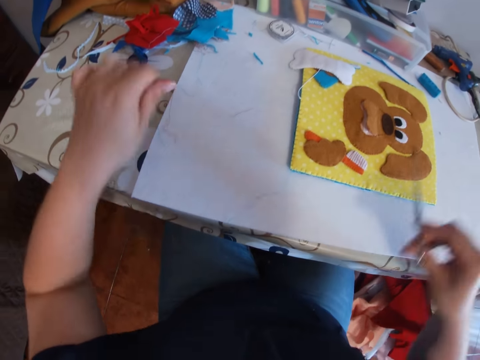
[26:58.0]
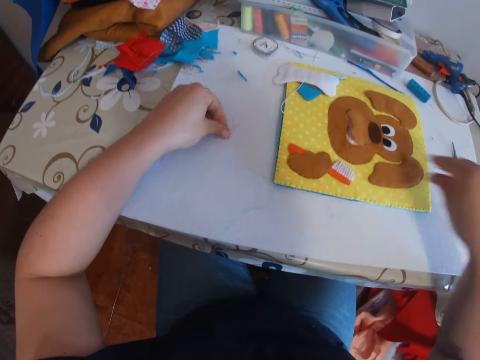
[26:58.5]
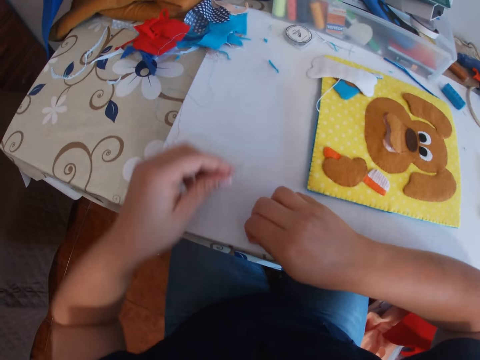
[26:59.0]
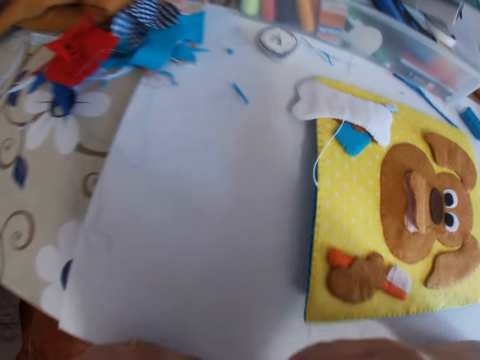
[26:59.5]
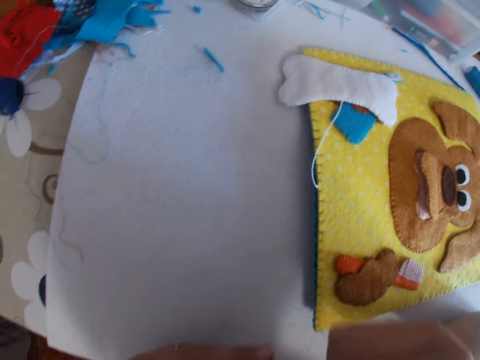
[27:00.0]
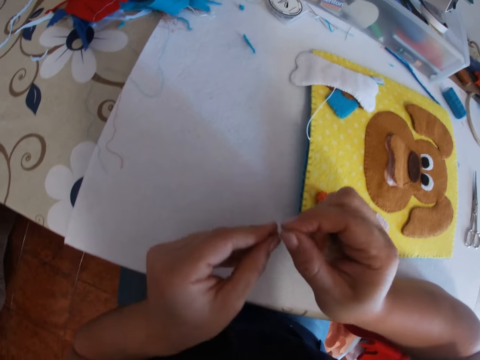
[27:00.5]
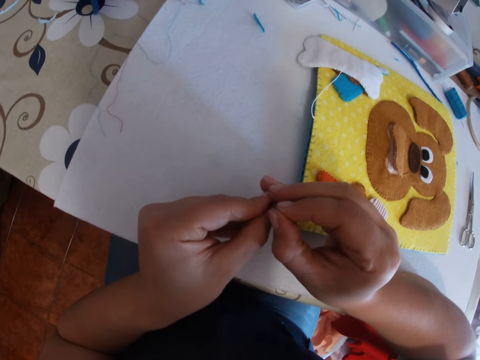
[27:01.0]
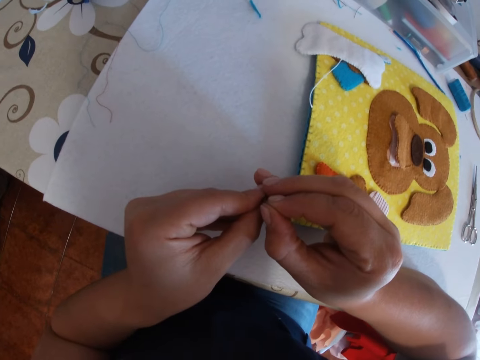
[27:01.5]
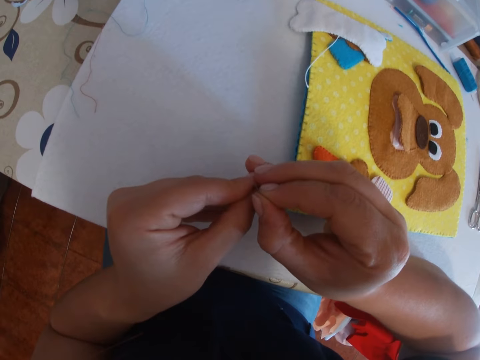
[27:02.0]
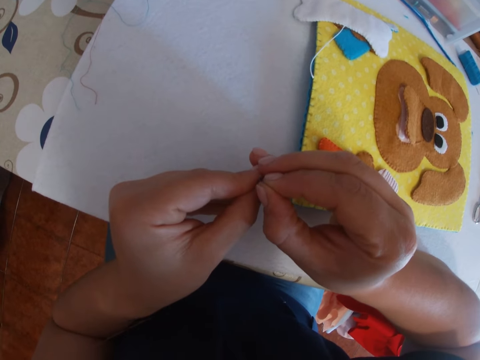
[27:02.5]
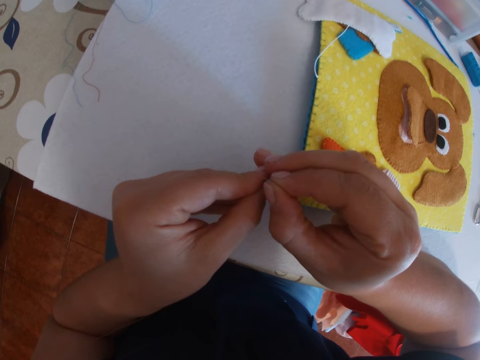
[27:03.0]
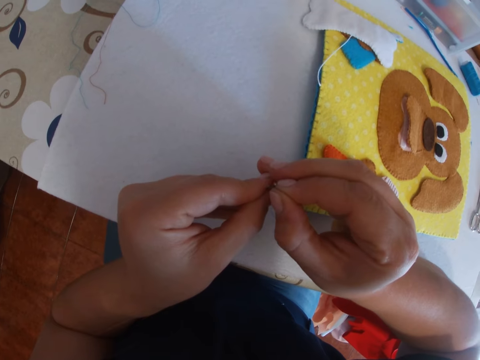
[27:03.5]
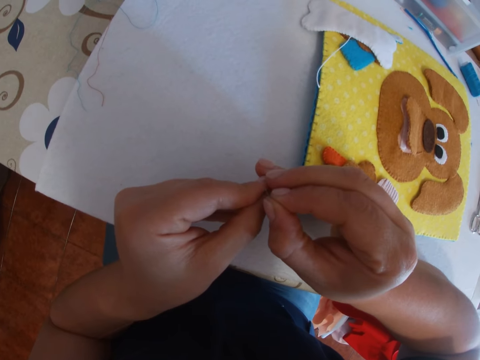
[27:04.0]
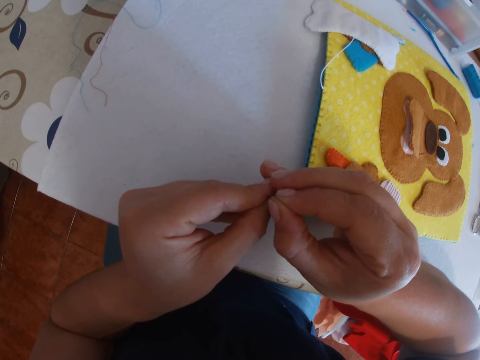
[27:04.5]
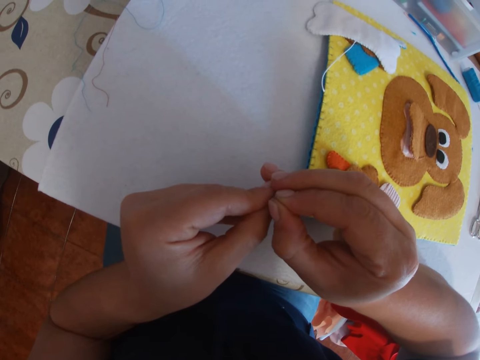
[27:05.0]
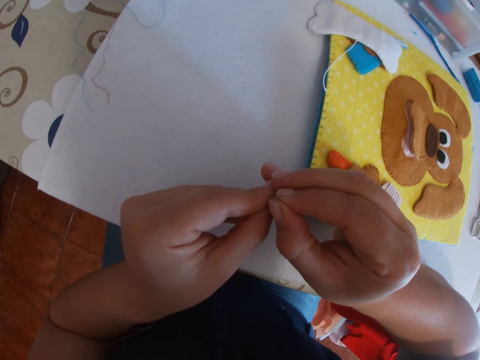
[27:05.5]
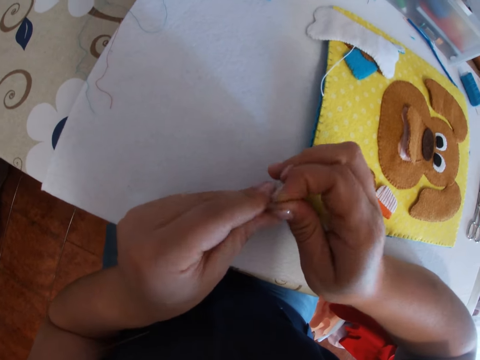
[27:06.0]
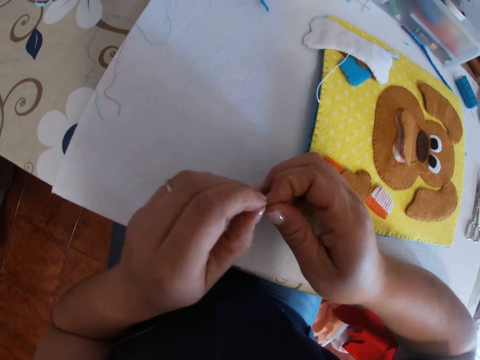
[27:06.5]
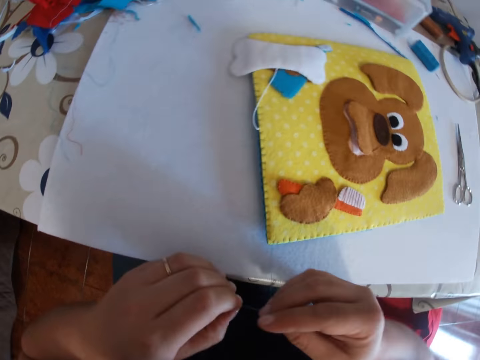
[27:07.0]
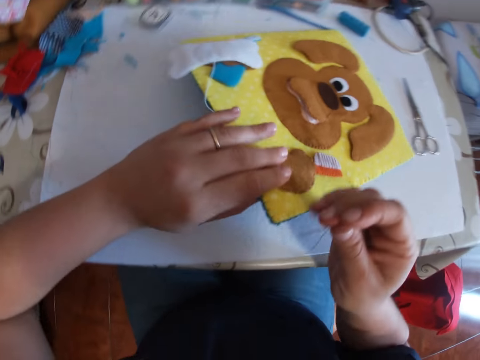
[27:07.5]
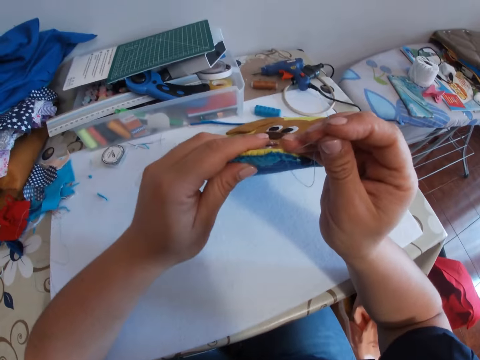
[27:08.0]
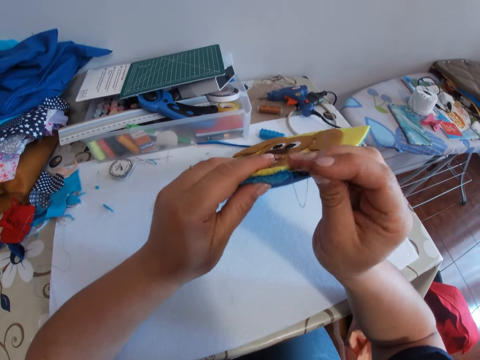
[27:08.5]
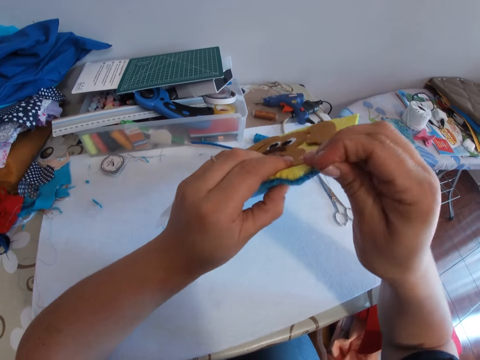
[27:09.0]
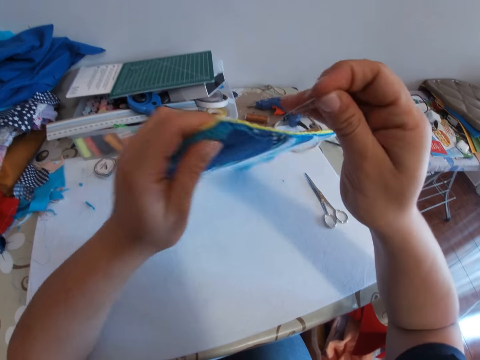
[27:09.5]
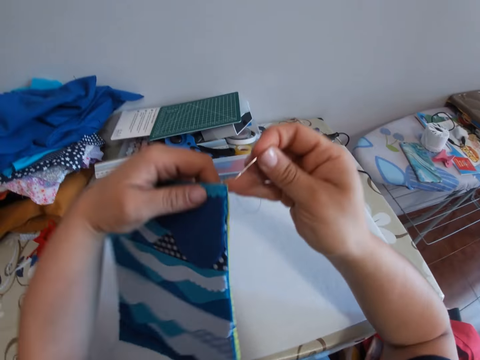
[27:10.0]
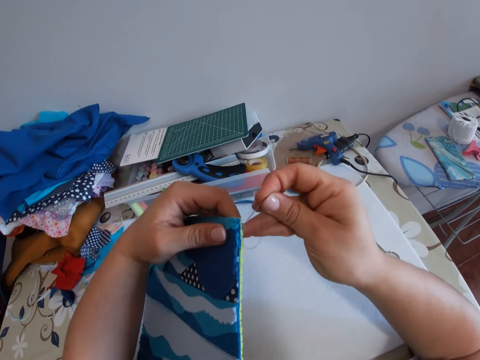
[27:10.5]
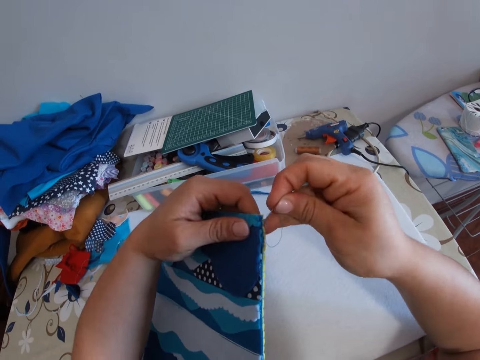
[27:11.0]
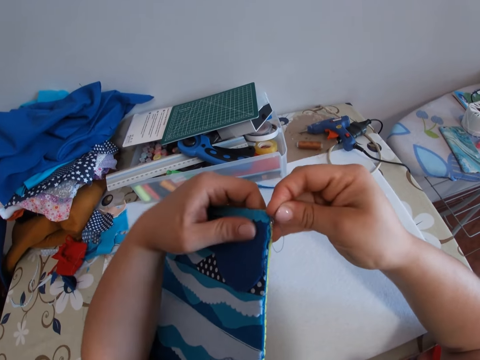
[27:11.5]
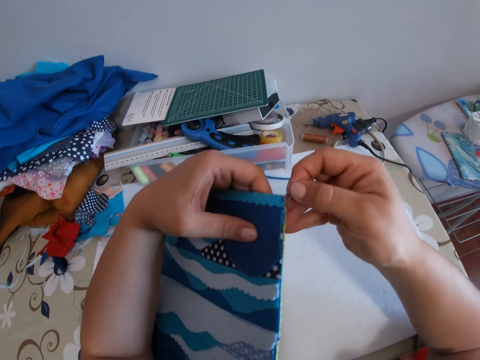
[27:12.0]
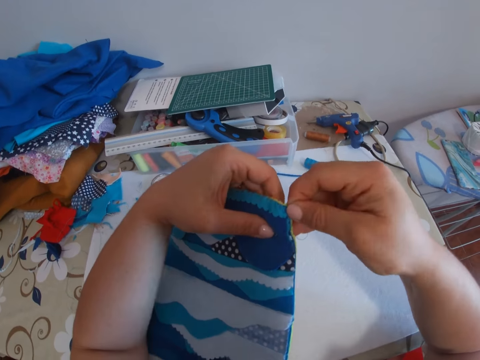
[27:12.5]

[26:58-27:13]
The camera wearer drops the scissors on the table. She picks up the needle from the table. She picks up the thread from the table. She puts the thread inside the needle. She grabs the cloth or craft. She lifts the craft. She adjusts the craft. She sews the craft with her hand.

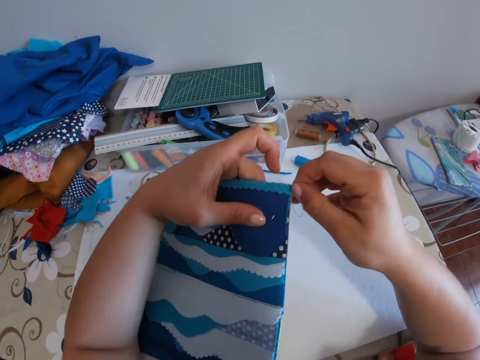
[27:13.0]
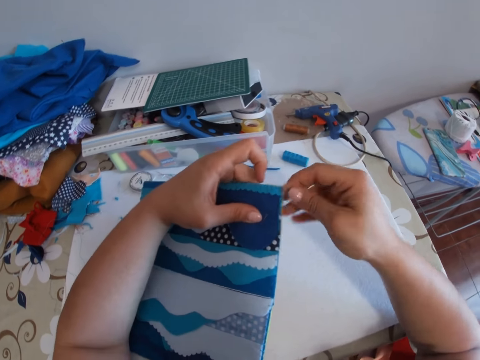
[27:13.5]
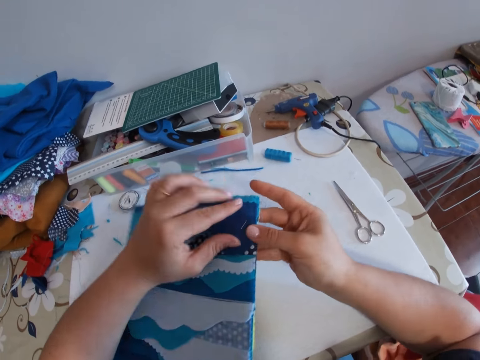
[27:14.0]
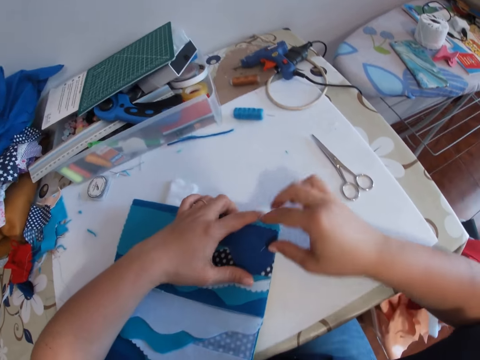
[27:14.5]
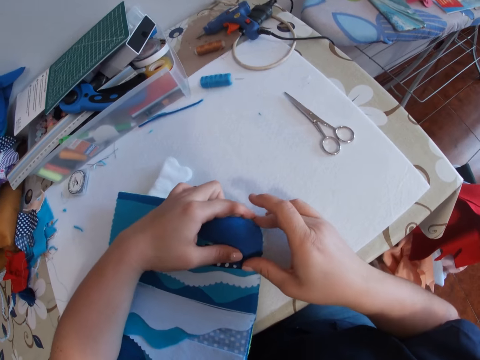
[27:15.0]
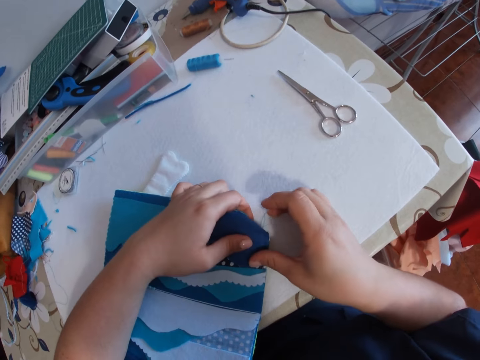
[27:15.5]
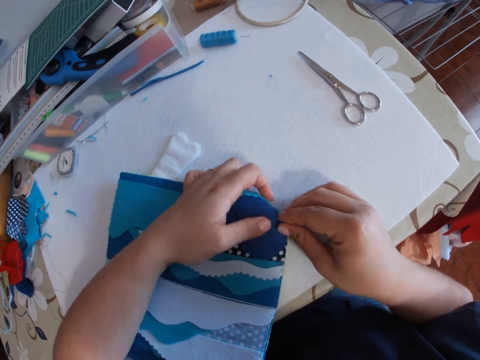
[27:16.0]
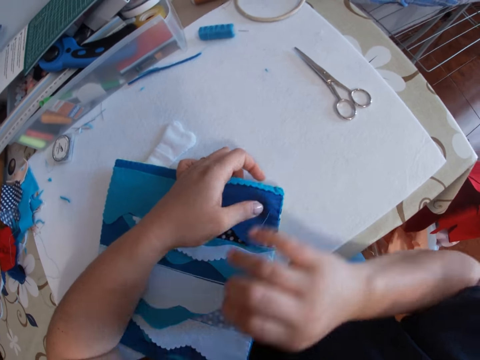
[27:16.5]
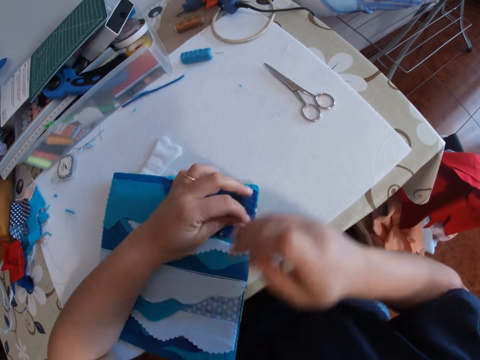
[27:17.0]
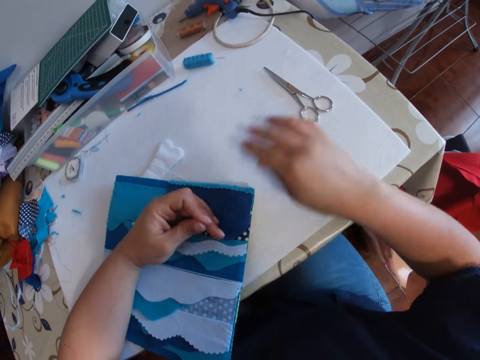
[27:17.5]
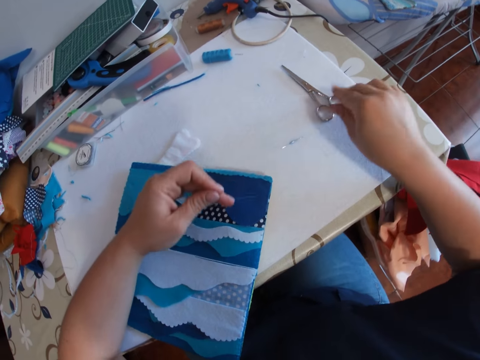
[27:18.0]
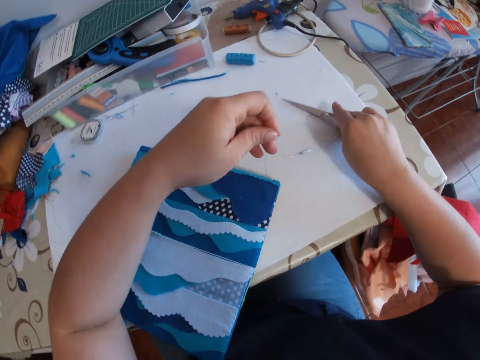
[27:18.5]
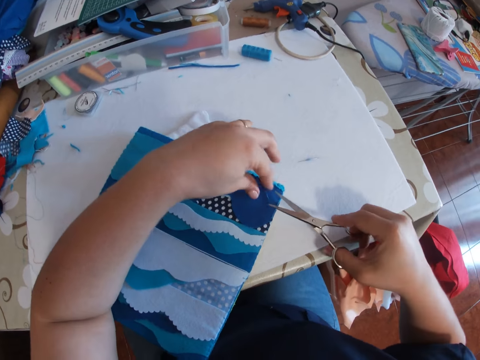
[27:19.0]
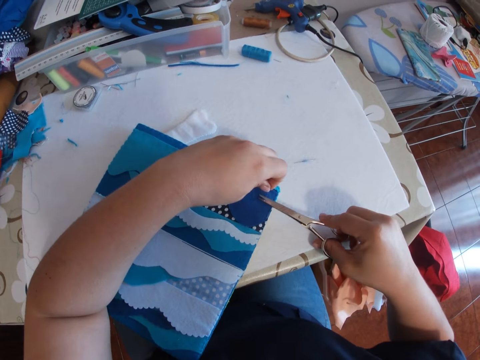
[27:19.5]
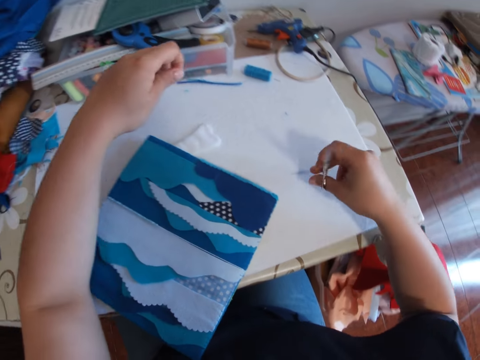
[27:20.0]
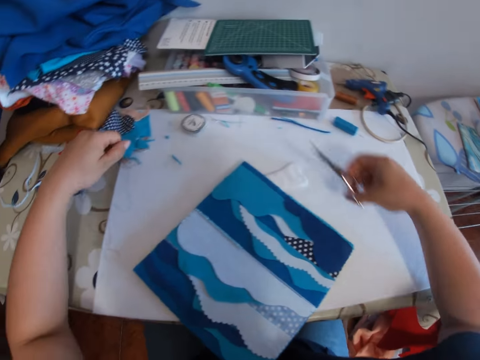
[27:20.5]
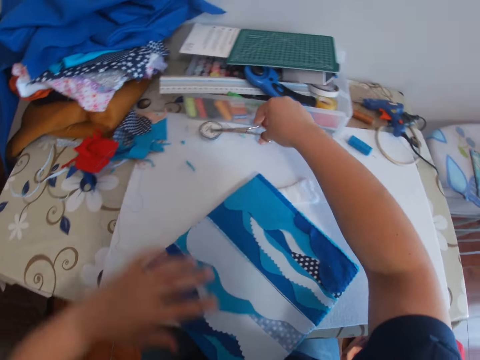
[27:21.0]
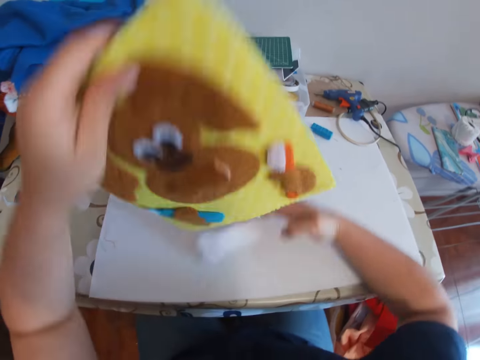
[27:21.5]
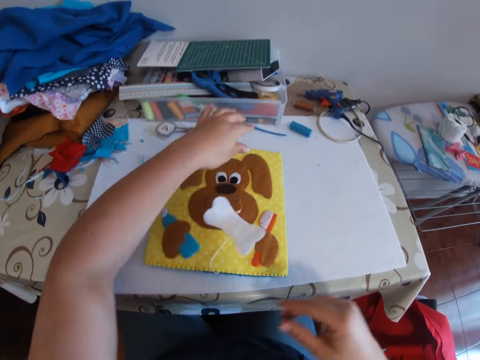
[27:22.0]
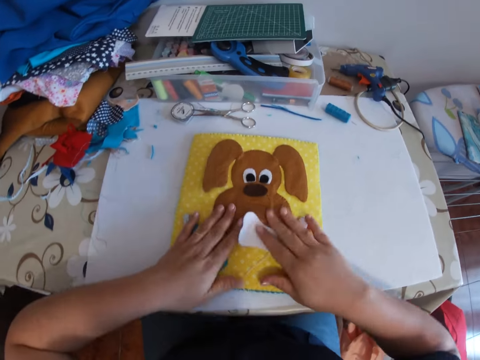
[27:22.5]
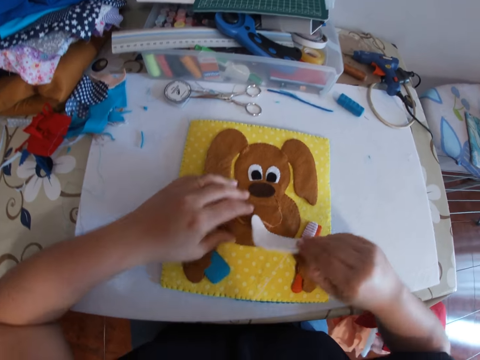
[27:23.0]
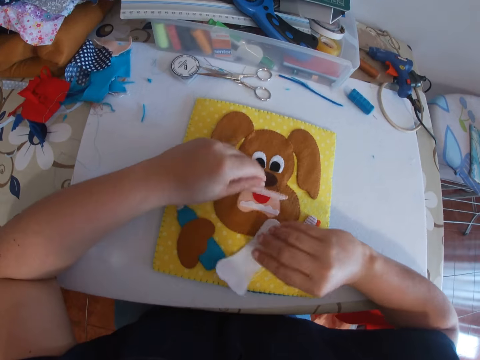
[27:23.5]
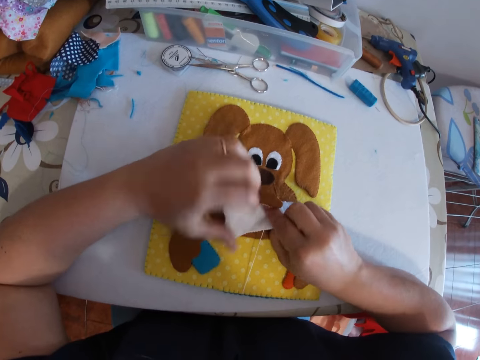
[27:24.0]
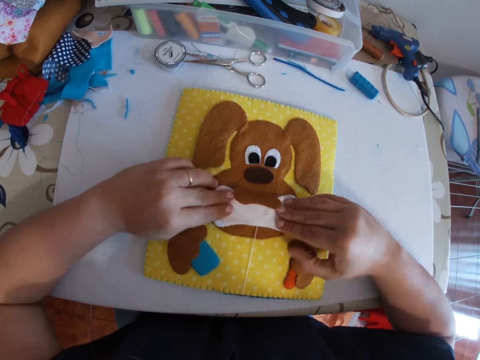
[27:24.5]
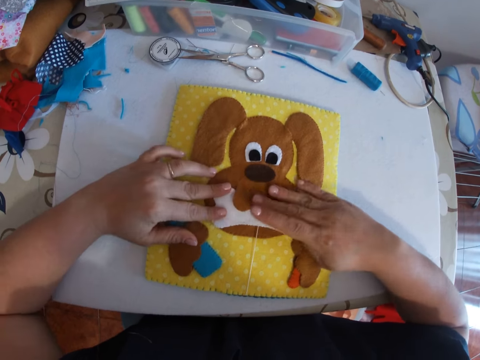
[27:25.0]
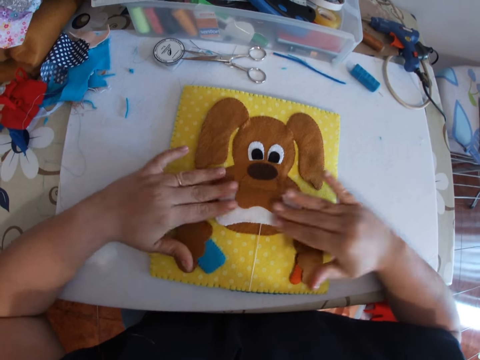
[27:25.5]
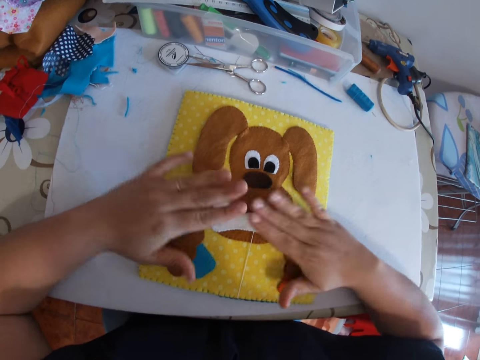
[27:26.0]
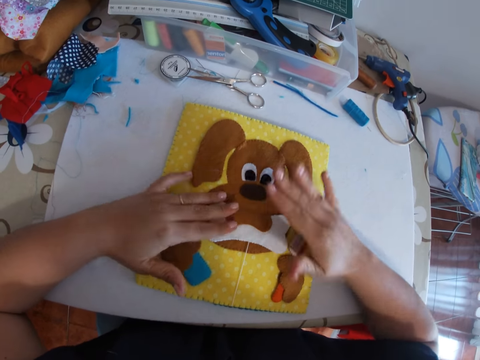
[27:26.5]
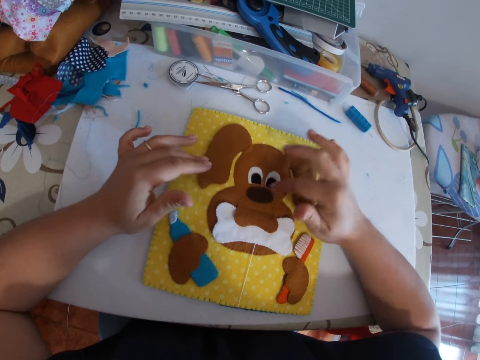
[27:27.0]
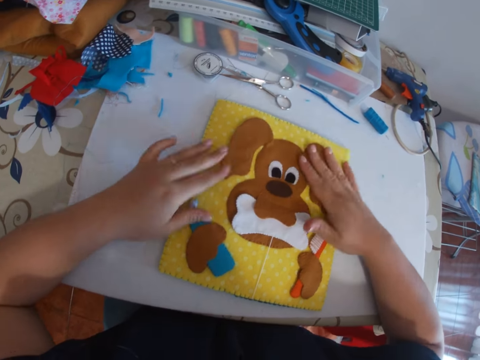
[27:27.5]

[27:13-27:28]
The camera wearer pulls the needle. She picks up a pair of scissors. She cuts the thread on the bag. She sighs. She drops the scissors on the table. She carries the craft or decoration. She turns the decoration. She drops the craft on the table. She puts her hand on a piece of fabric or material. She lifts the material. She puts the piece of fabric into the craft. She lifts her hands. She presses the material against the decoration and rubs a point on the decoration.
